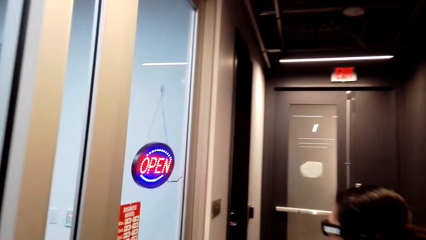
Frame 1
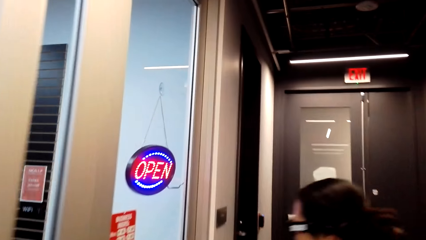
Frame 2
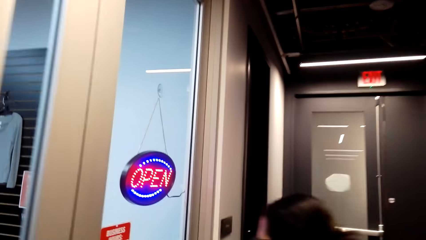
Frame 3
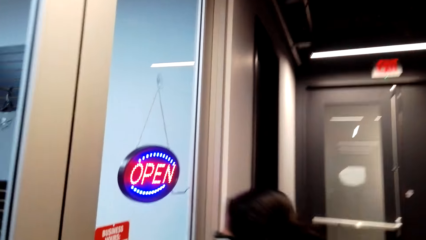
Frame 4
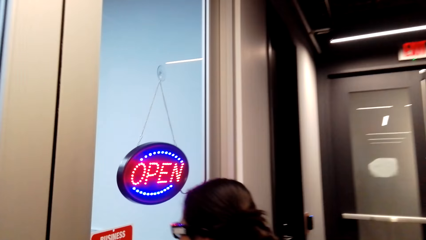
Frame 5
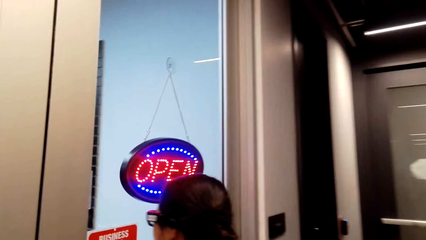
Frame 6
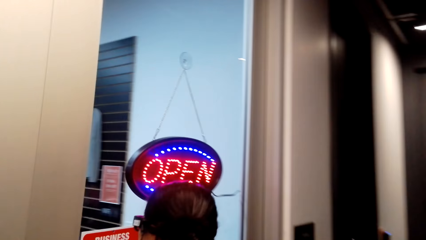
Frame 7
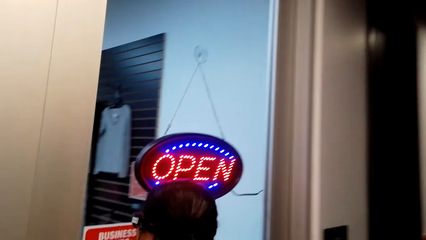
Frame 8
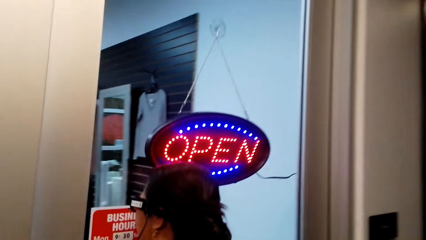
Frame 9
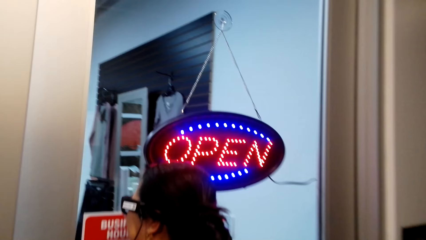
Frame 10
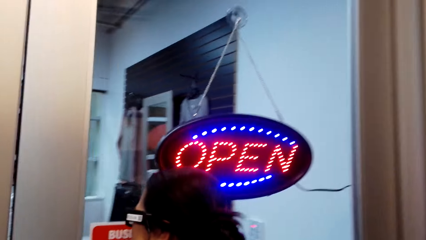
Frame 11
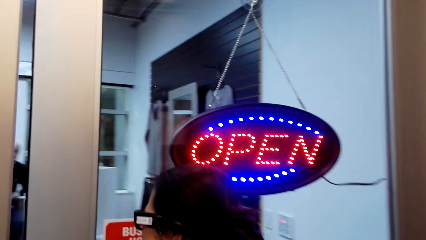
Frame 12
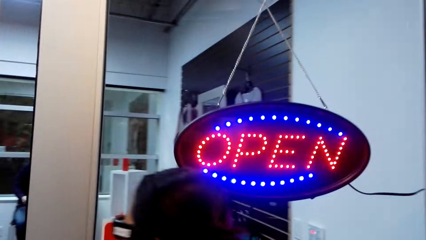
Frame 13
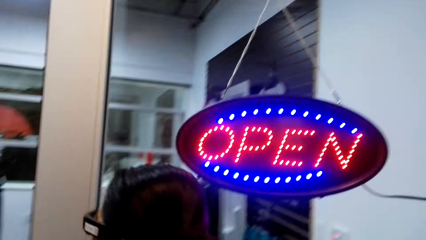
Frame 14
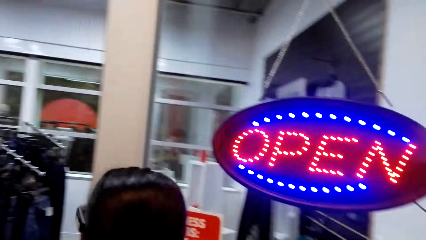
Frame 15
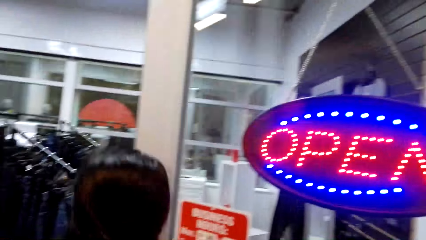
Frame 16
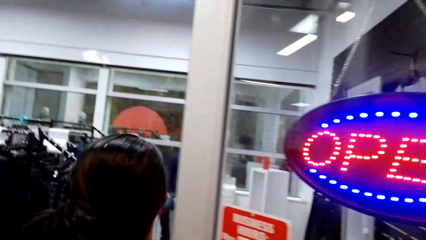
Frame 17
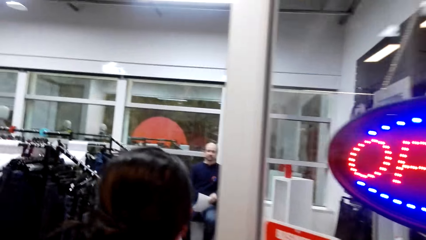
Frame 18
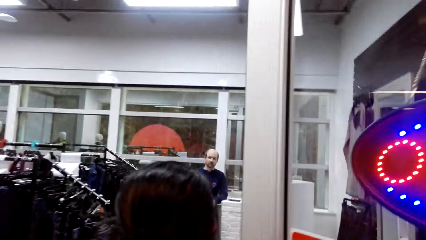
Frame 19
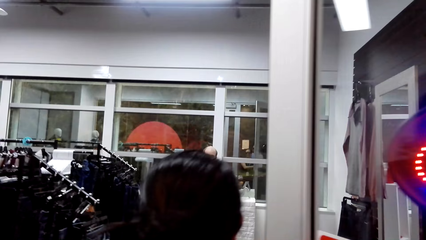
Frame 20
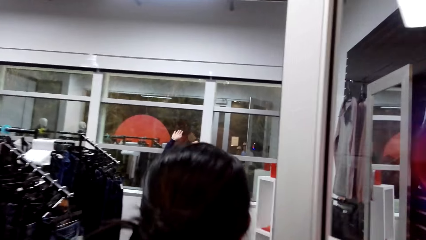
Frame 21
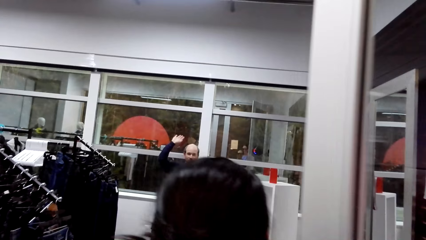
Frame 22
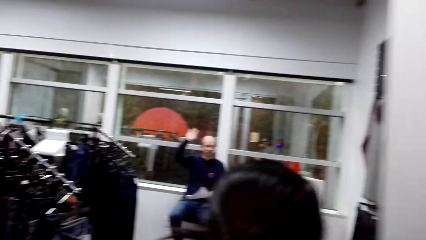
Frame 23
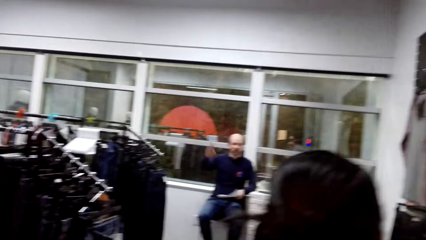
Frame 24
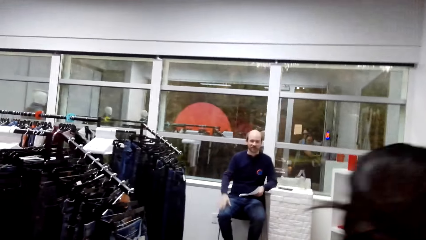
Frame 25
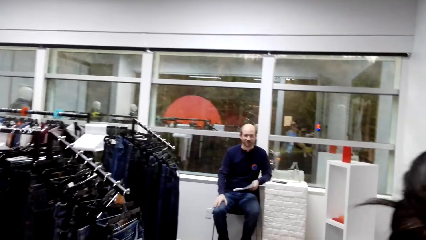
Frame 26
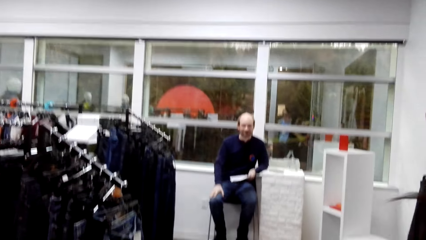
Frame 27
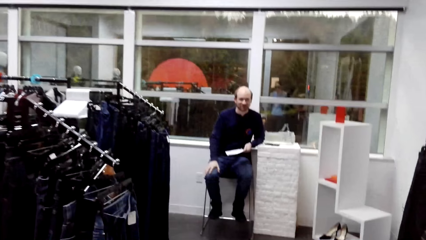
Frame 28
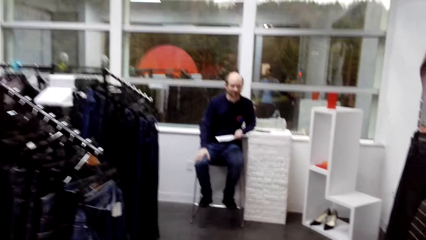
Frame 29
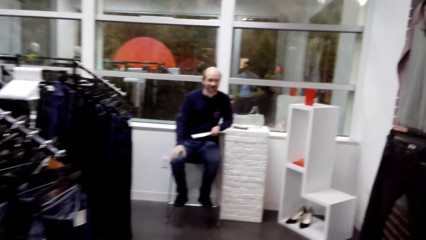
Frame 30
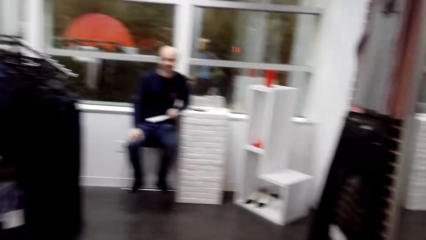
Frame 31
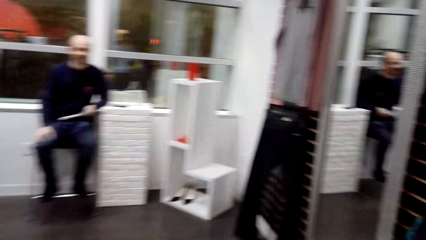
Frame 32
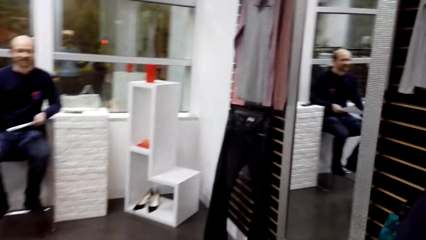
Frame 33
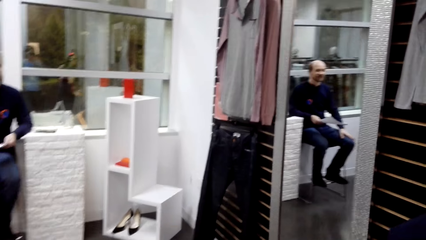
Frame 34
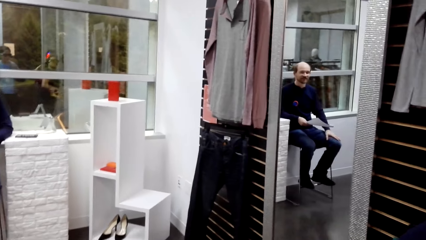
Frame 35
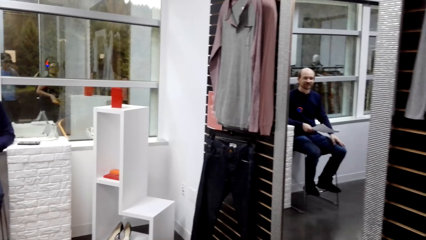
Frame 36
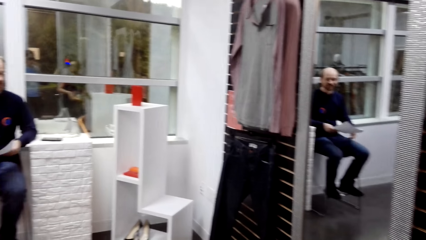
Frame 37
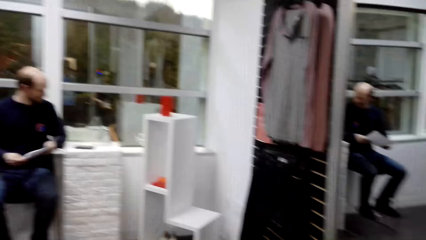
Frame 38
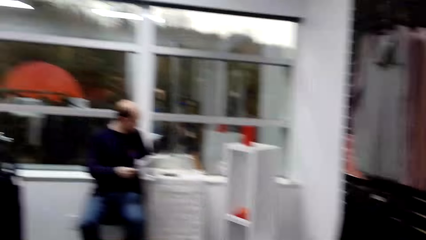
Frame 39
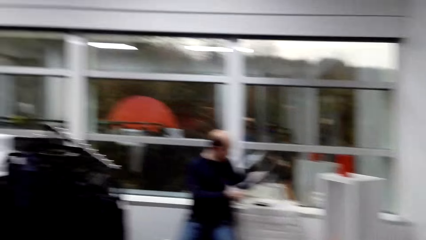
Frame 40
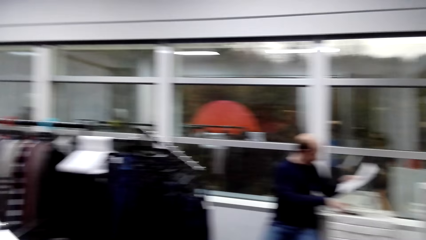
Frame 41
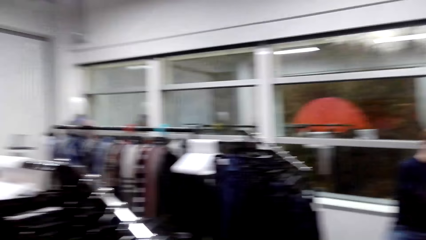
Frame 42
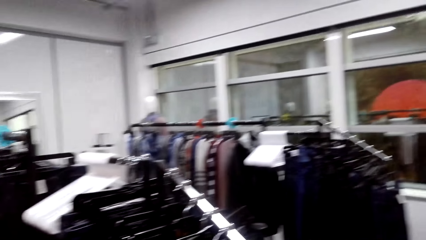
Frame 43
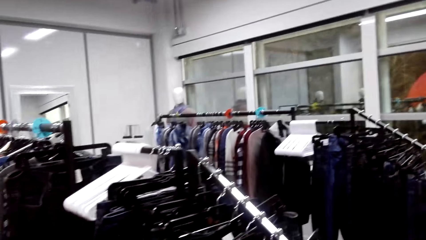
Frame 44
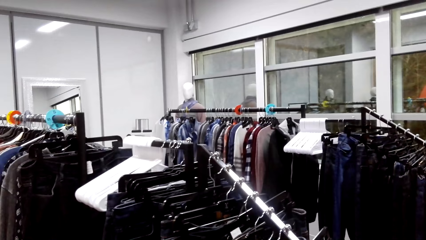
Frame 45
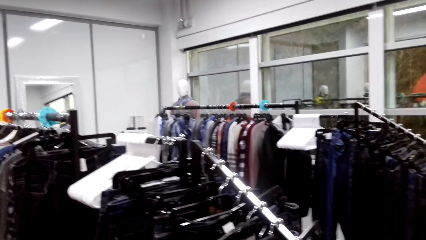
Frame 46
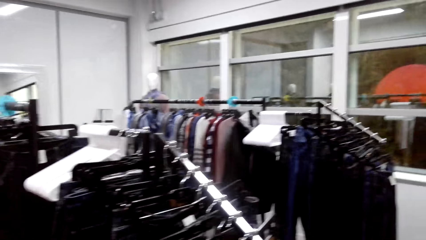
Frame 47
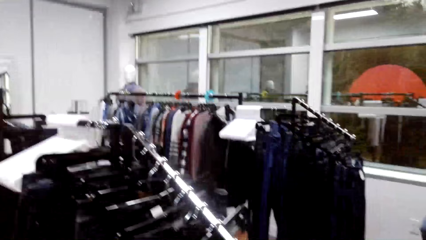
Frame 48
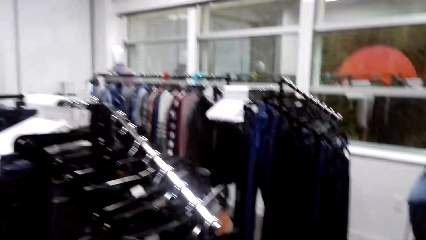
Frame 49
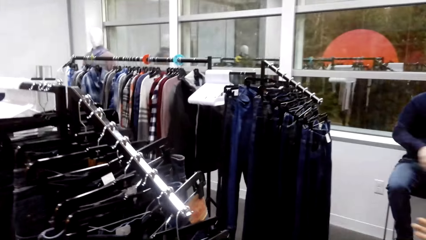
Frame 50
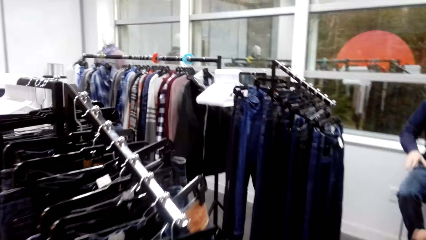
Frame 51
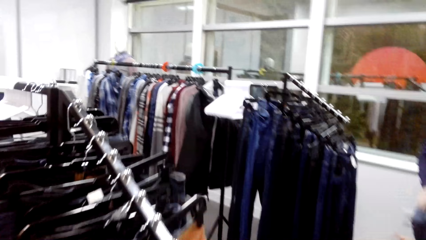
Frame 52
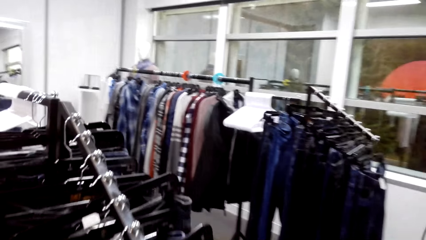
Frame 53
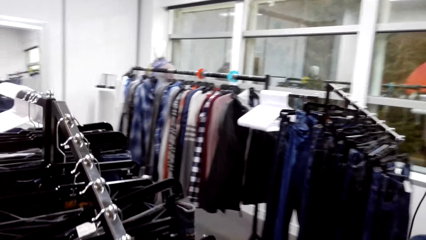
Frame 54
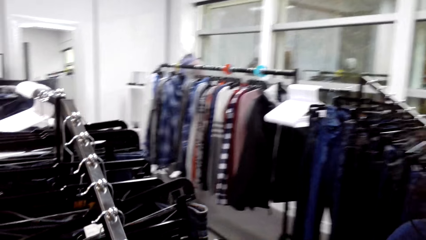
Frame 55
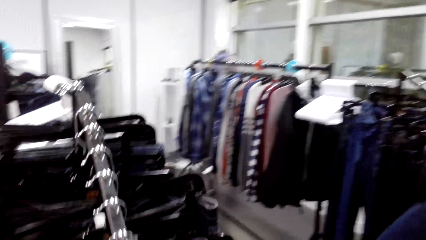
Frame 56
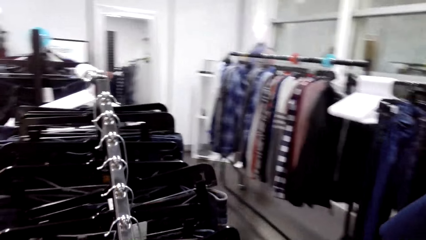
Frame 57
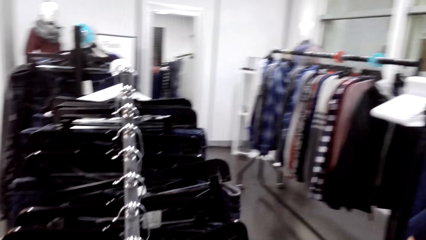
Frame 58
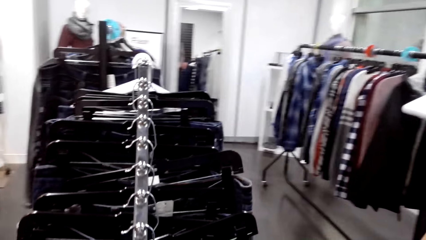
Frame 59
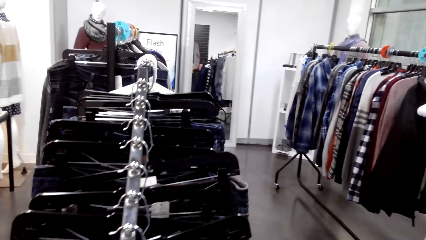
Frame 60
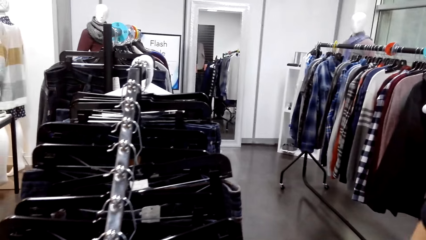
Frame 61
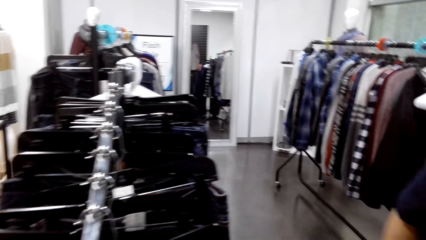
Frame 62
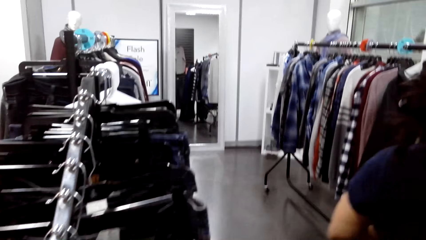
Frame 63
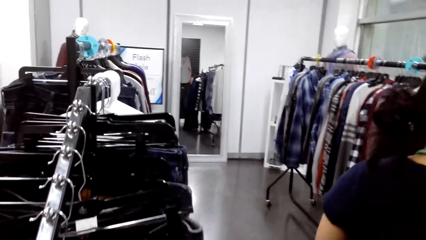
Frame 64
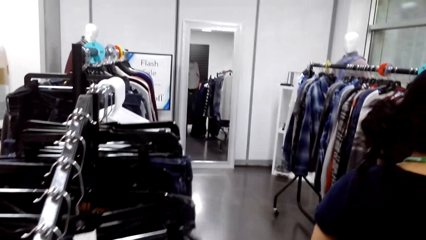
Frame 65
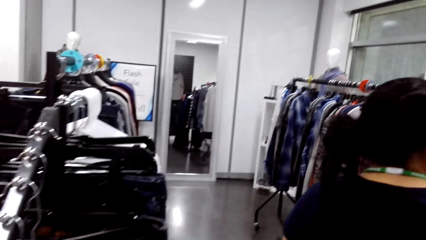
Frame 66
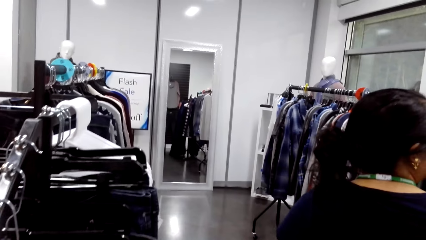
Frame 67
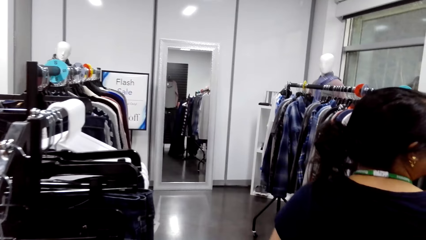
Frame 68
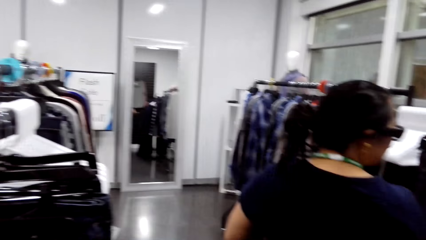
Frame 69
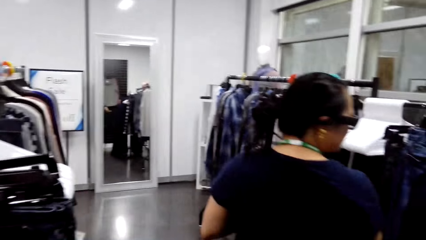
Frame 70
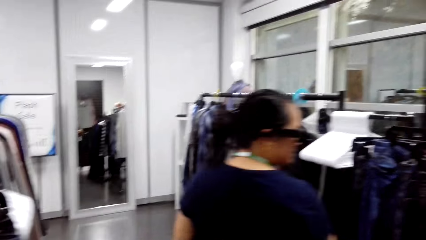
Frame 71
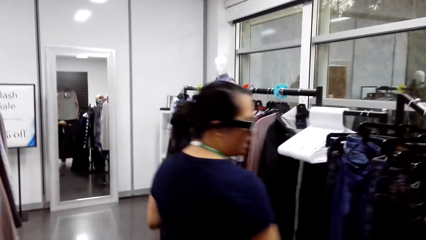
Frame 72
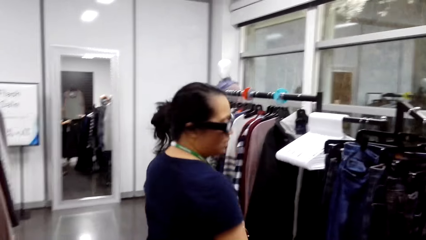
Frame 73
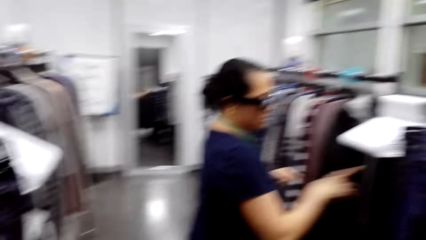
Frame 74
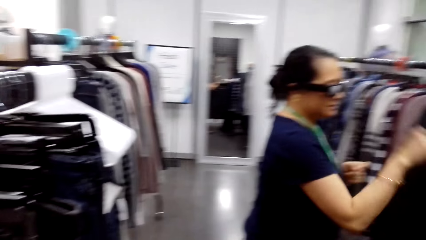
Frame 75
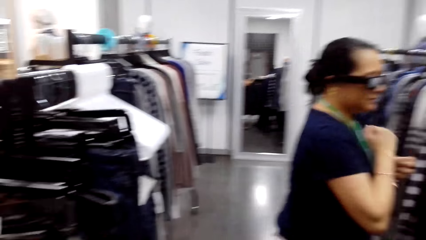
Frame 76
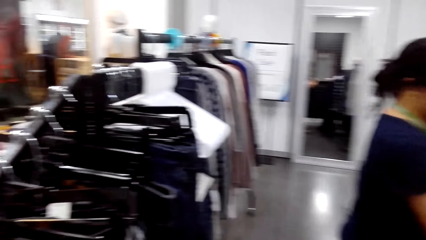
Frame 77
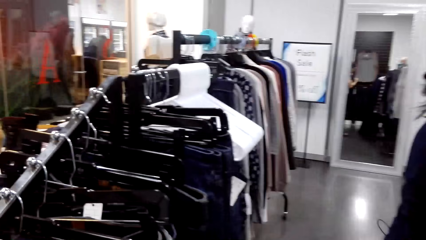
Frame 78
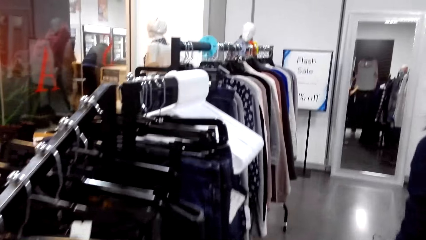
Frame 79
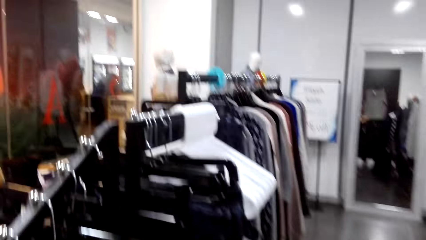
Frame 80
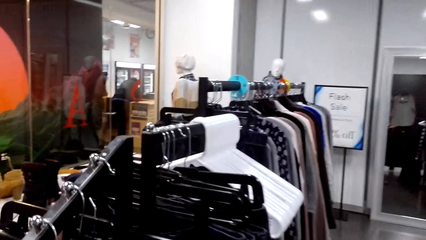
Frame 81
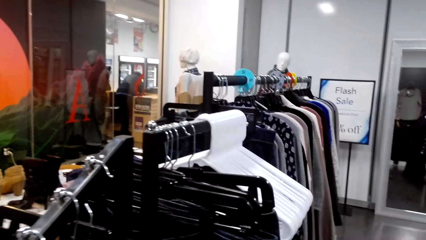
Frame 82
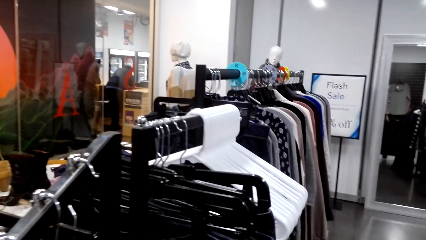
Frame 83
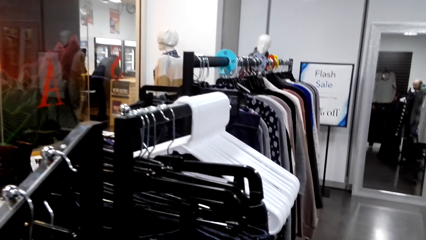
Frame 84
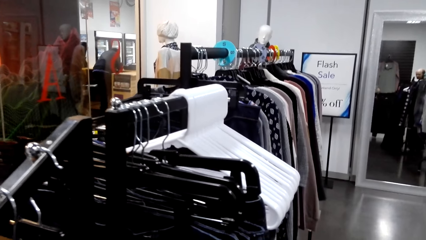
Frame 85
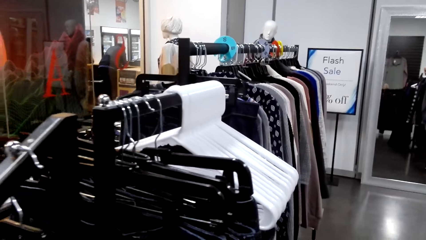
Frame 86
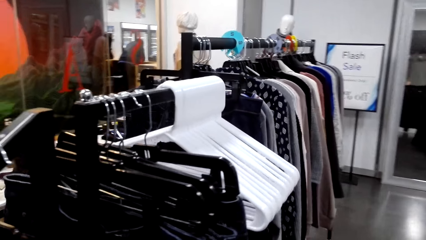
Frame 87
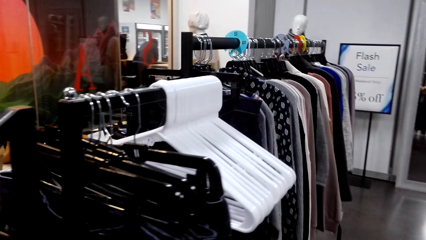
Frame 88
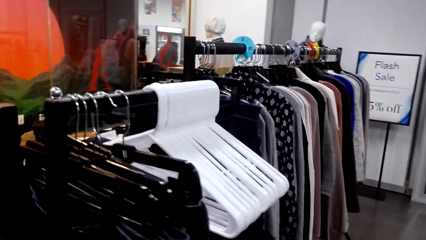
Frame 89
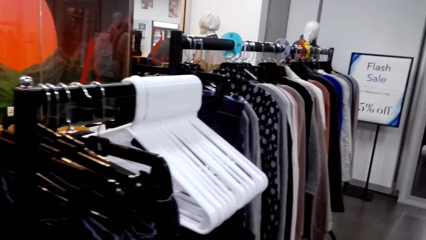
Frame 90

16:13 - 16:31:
A woman opens the door. A man waves at the camera wearer. The camera wearer looks at the clothes. They look around. They walk around the room.
